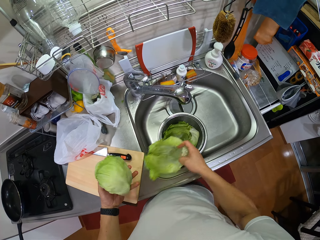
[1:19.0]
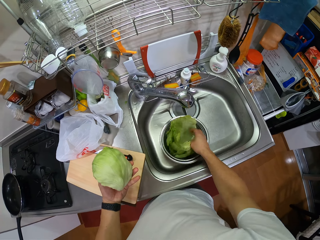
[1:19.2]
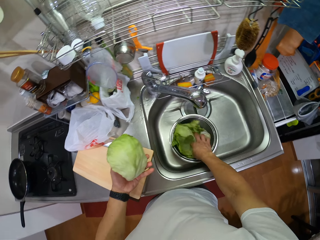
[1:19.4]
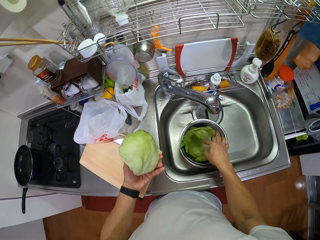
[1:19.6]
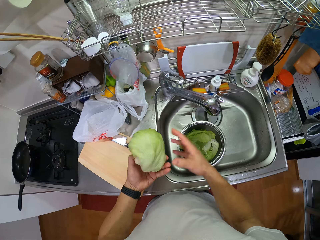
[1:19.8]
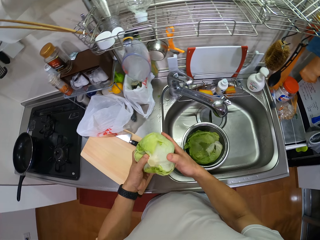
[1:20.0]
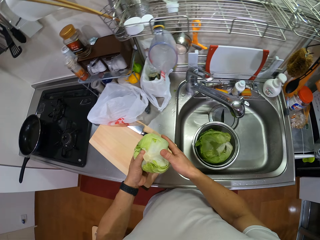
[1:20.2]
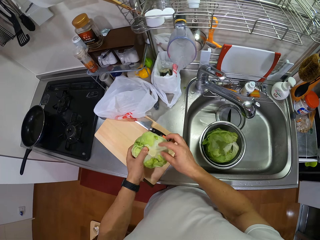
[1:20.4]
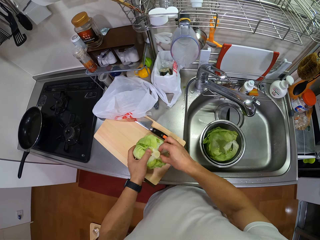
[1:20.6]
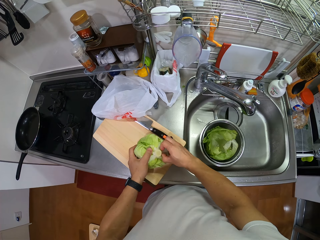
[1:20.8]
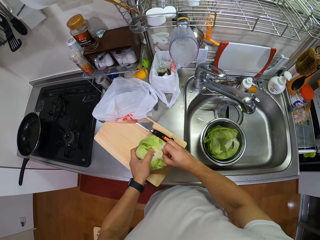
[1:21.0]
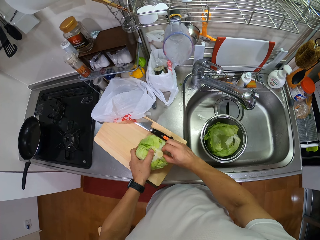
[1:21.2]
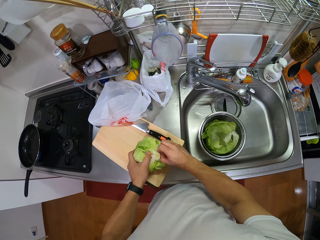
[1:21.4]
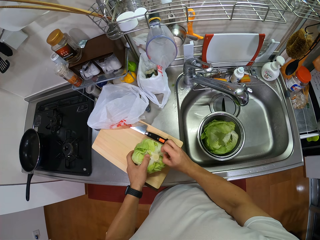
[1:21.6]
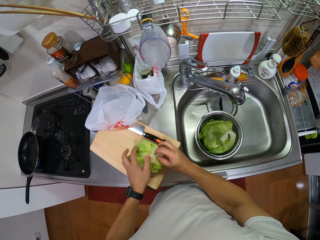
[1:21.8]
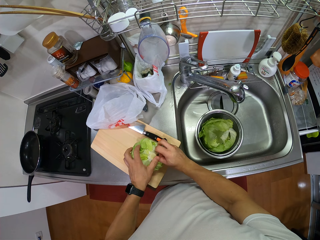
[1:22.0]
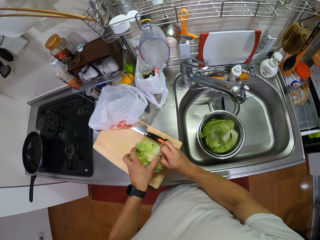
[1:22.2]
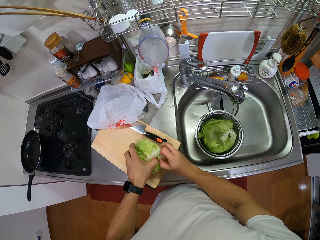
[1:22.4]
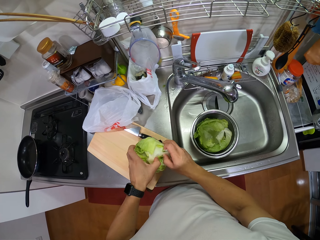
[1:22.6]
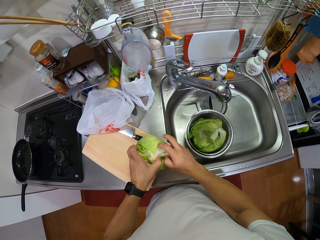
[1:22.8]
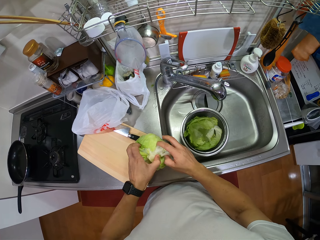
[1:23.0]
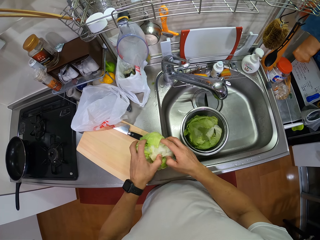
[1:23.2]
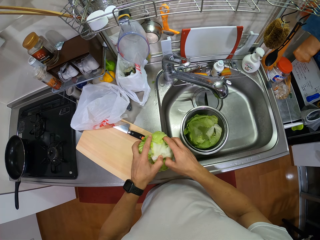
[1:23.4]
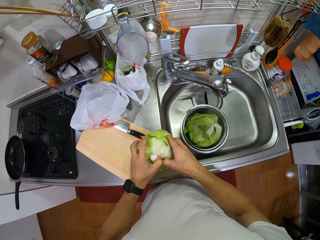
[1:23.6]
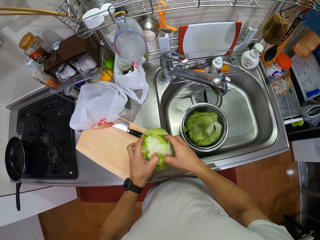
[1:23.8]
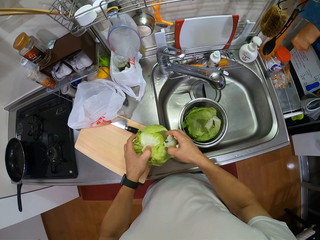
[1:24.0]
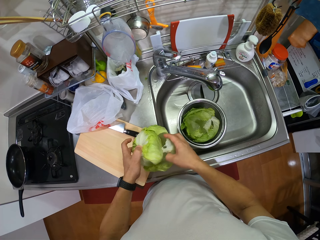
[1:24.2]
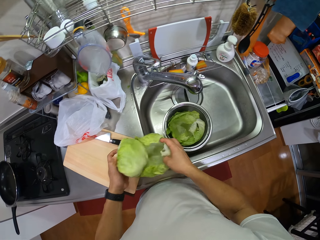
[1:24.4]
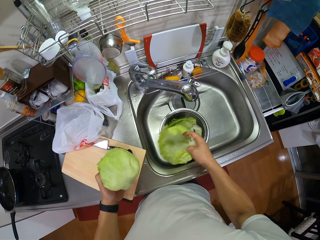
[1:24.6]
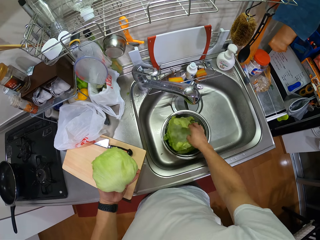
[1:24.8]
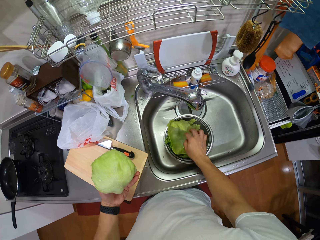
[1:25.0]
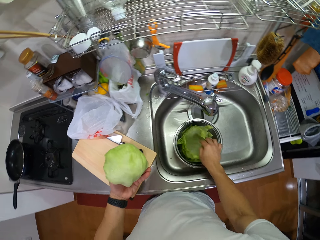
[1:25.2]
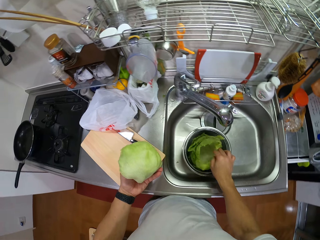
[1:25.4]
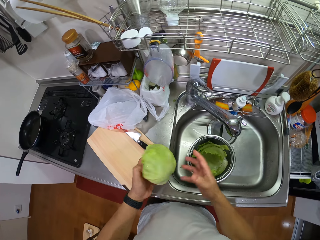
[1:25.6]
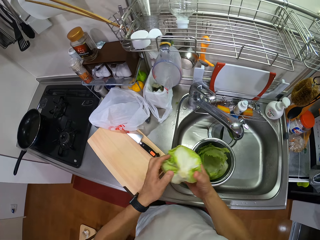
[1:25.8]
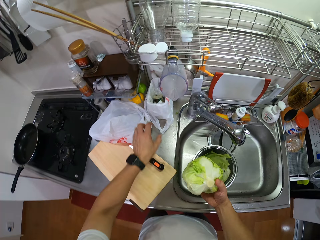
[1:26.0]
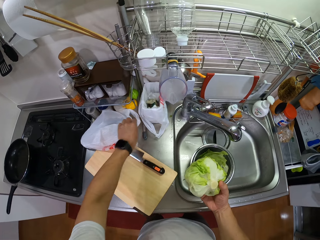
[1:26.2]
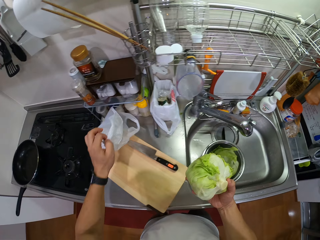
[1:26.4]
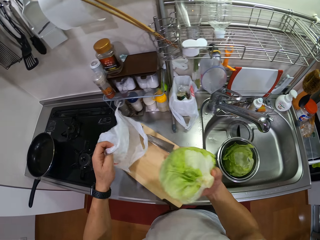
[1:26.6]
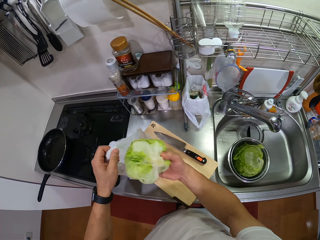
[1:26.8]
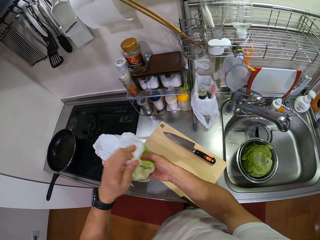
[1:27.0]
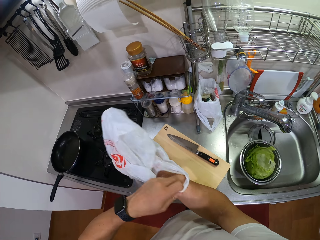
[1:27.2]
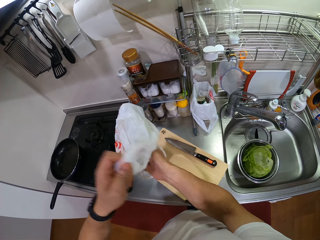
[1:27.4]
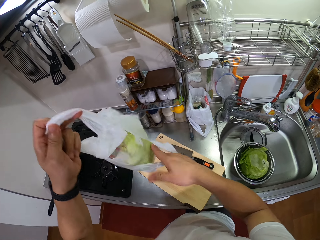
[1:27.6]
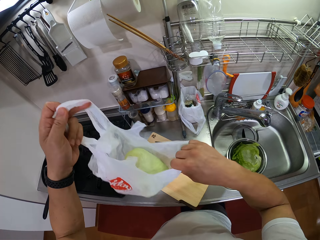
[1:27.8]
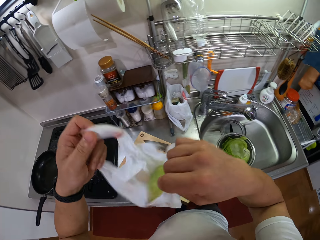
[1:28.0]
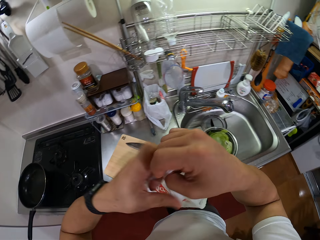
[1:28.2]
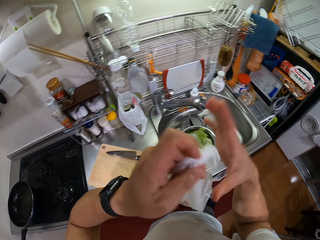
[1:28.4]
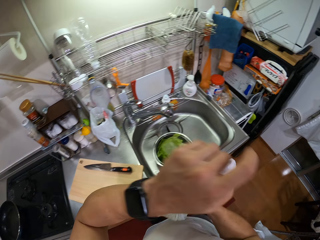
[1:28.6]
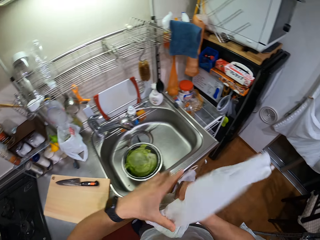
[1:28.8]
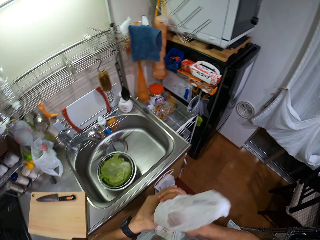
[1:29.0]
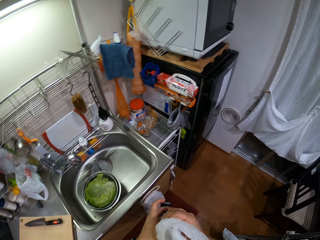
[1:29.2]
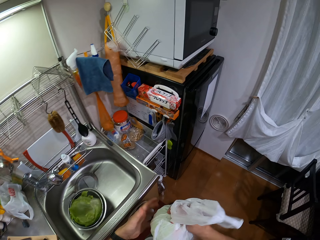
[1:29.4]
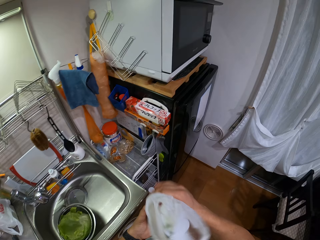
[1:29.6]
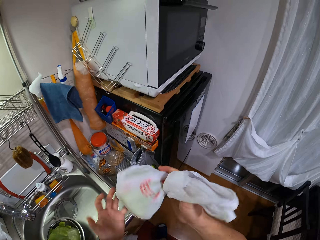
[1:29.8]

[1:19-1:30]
The camera wearer holds the cabbage or Iceberg lettuce. They put the cabbage leaves in the bowl. They turn the cabbage. They put the cabbage on the chopping board. They cut the Iceberg lettuce. They peel cabbage leaves. They hold the cabbage. They put the cabbage leaves in the bowl. They transfer the Iceberg lettuce to the right hand. They hold the cabbage with the right hand. They take the polythene bag or polythene paper. They pull the polythene paper. They put the cabbage in the polythene bag. They lift the polythene paper. They hold the bag with both hands. They tie the polythene paper.

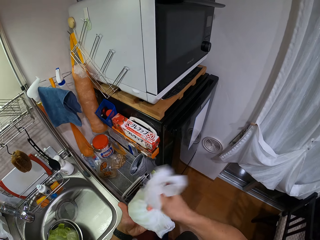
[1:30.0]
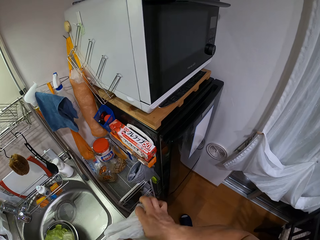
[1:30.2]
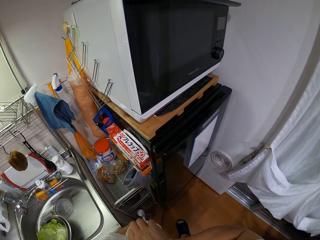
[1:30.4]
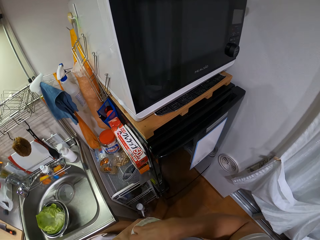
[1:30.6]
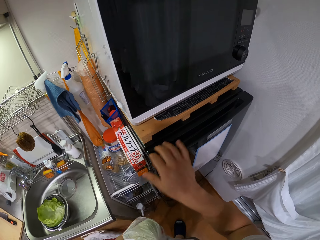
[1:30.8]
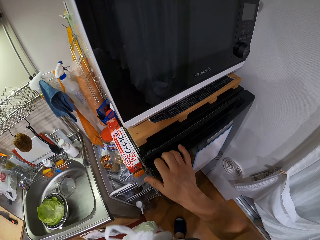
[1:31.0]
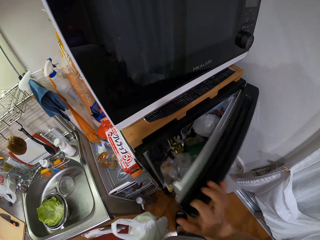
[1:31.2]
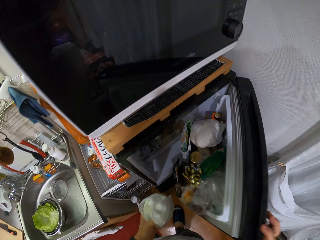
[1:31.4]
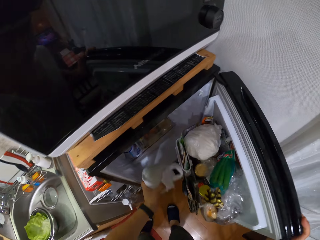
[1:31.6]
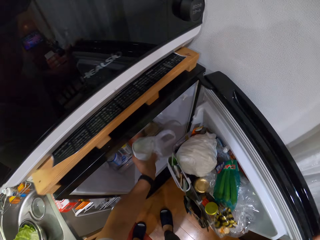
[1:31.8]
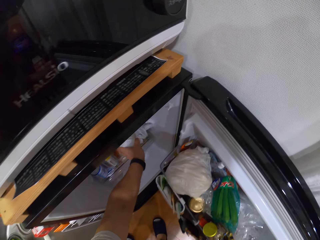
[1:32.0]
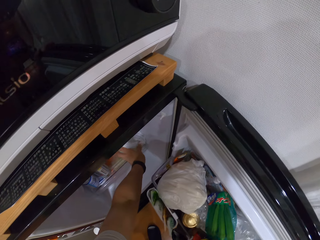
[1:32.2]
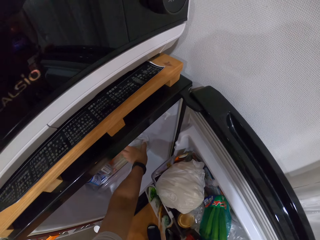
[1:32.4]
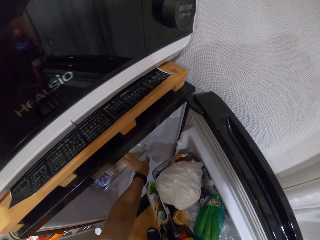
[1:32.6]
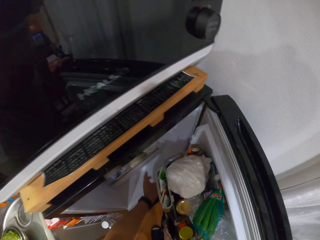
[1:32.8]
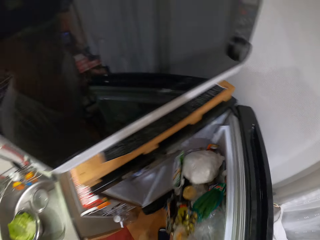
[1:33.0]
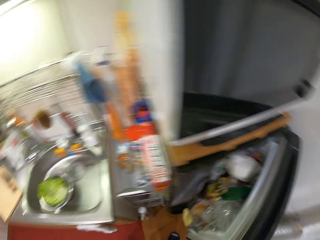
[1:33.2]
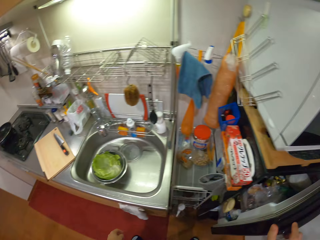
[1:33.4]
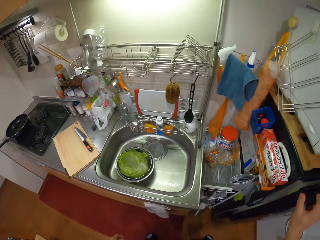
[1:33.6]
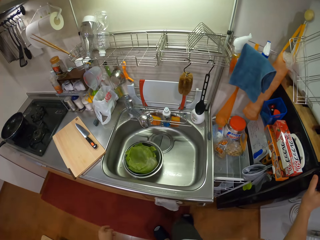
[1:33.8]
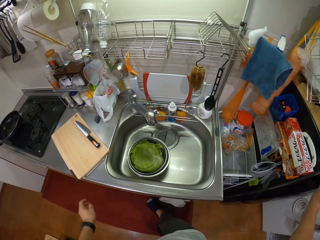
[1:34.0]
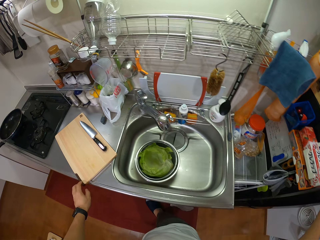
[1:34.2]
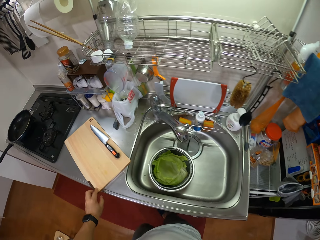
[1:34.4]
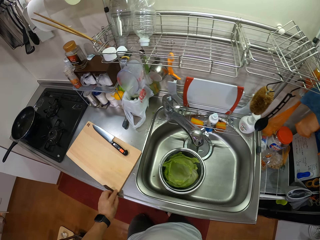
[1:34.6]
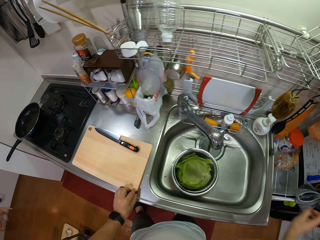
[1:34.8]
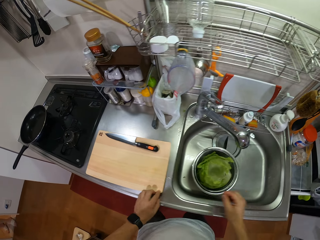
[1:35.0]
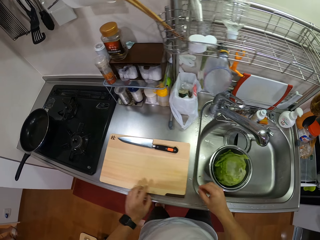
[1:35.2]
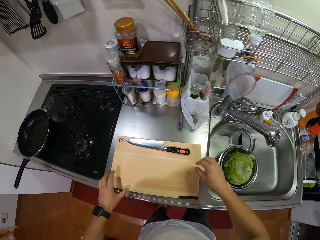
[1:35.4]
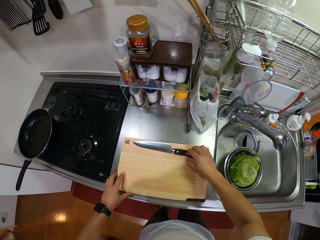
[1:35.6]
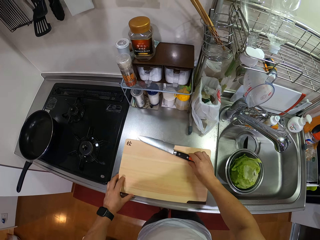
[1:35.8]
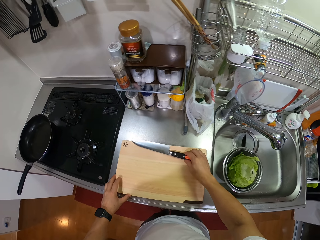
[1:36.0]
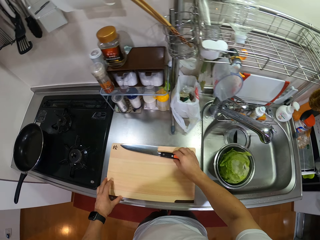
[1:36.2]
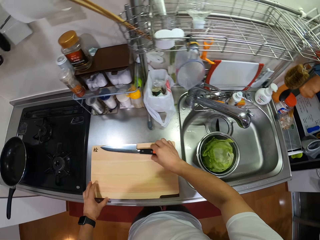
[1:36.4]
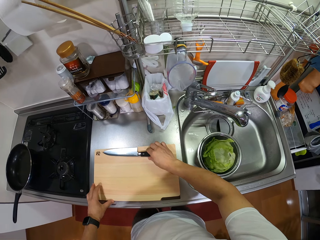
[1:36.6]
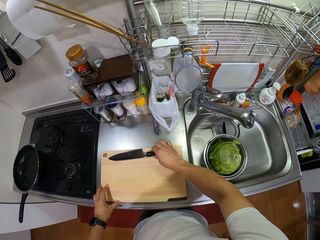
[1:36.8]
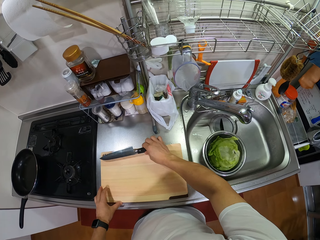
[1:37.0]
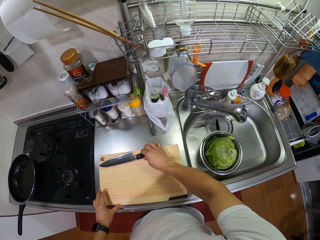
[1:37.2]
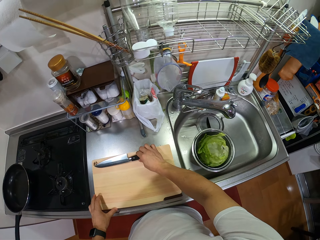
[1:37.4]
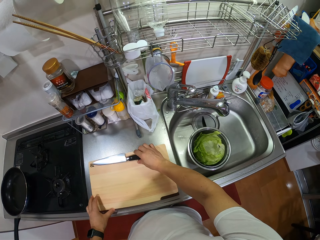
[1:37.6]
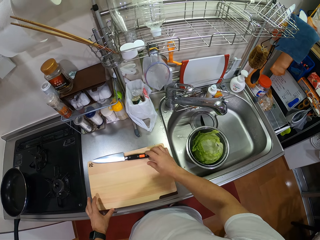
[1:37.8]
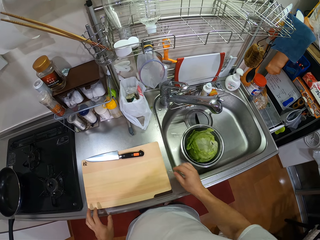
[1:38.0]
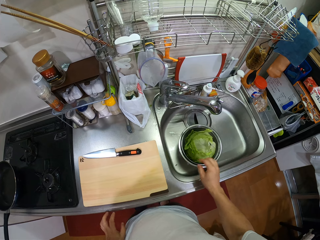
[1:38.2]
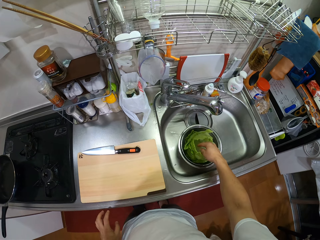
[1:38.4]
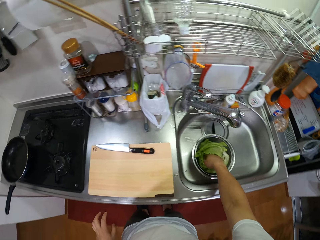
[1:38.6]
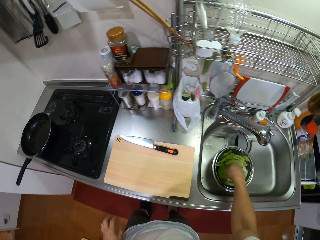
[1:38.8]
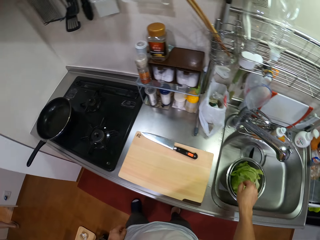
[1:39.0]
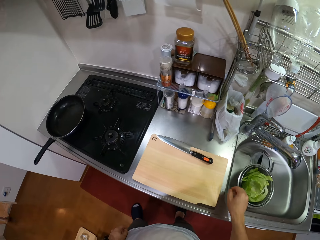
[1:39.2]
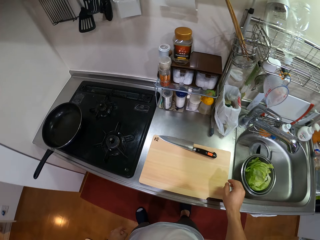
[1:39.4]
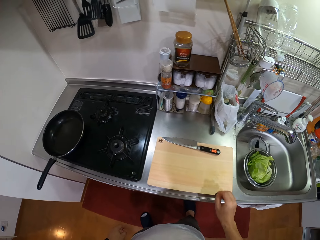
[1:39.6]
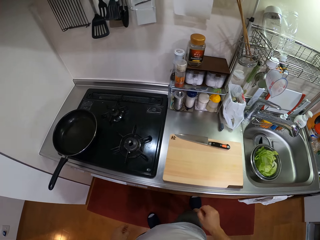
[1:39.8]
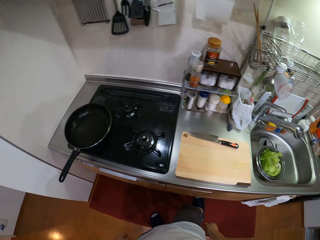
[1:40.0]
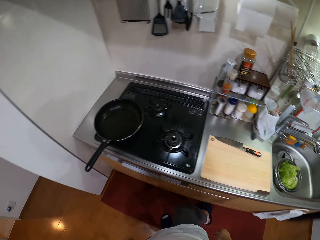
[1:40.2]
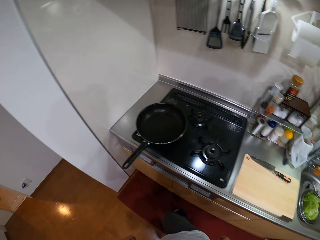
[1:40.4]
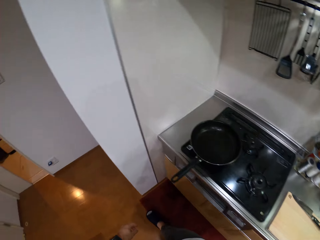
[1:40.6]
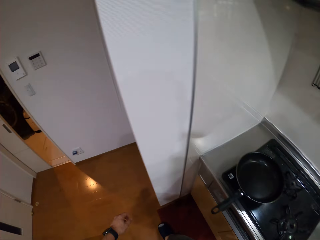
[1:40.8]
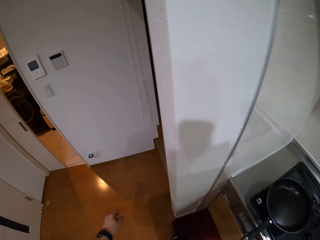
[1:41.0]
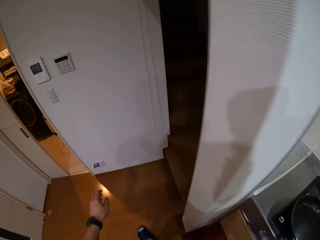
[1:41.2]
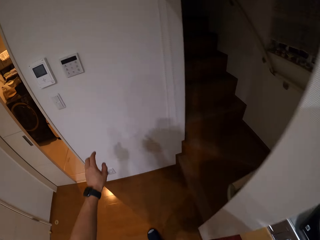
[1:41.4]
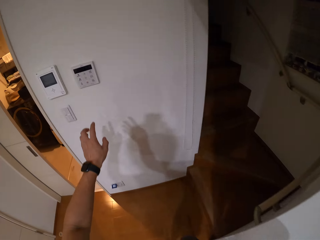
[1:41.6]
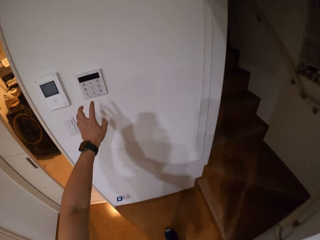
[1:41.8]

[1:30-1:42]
The camera wearer walks around. They close the polythene bag. They make a step. They open the fridge. They put the polythene bag in the fridge. They move the left hand. They close the fridge. They make a step. They turn. They push the chopping board. They put the chopping board well on the kitchen slab. They move the right hand. They put the knife well on the chopping board. They push the knife. They move both hands. They put a hand in the bowl with cabbage leaves. They touch the Iceberg lettuce. They remove the hand from the bowl. They move the right hand. They look around. They walk around.
